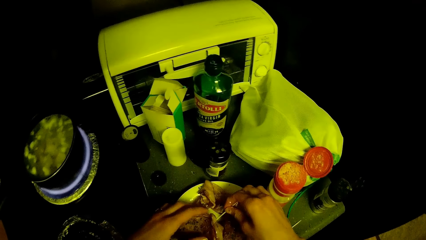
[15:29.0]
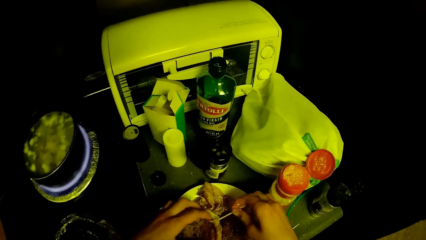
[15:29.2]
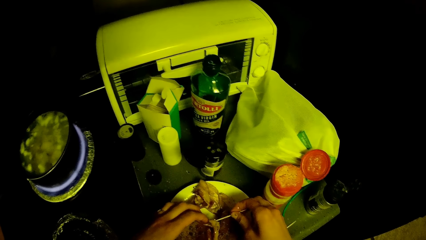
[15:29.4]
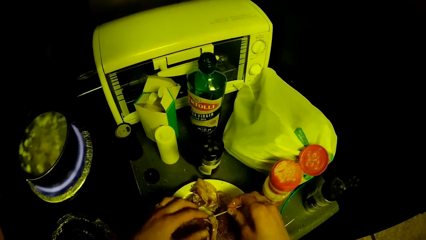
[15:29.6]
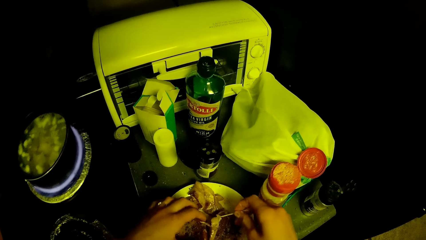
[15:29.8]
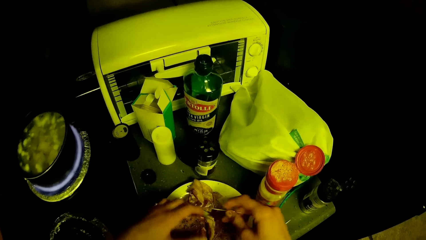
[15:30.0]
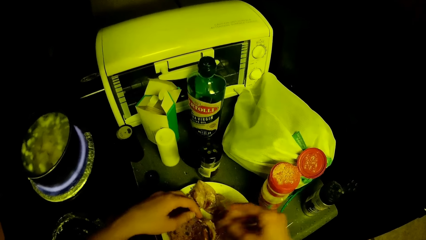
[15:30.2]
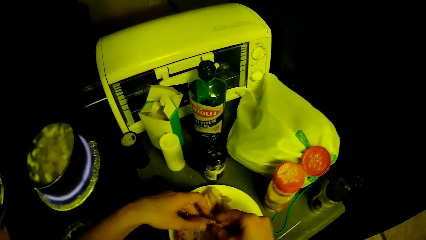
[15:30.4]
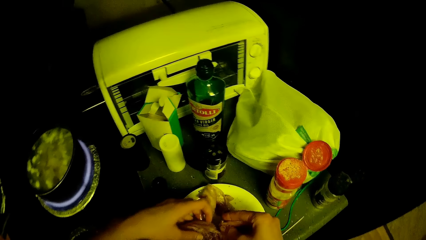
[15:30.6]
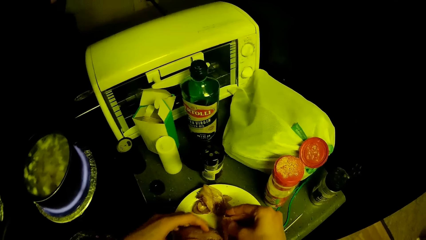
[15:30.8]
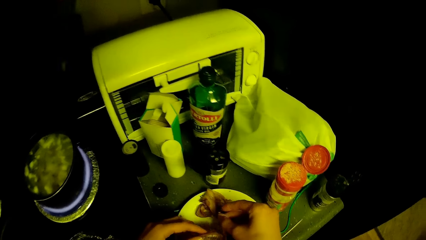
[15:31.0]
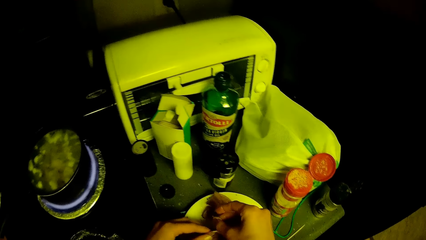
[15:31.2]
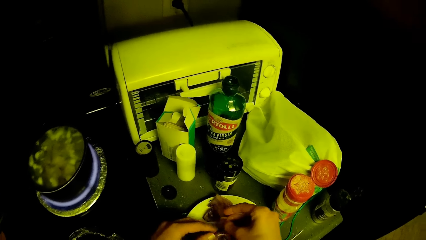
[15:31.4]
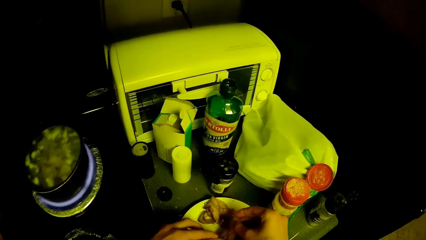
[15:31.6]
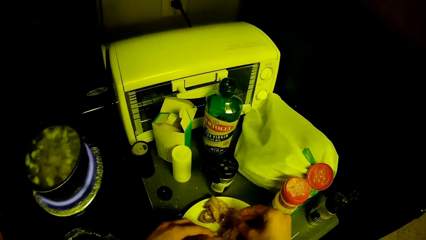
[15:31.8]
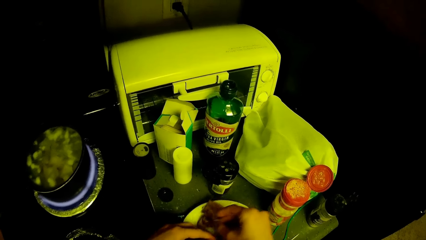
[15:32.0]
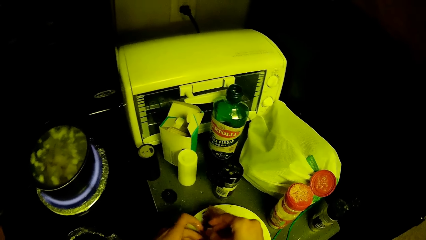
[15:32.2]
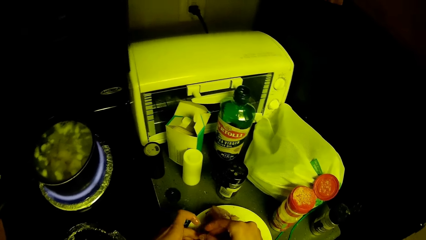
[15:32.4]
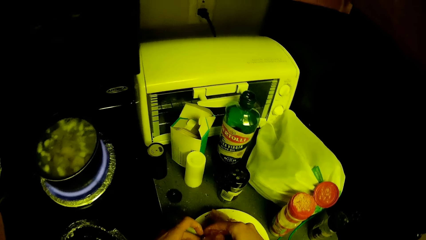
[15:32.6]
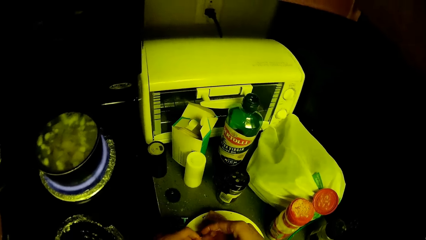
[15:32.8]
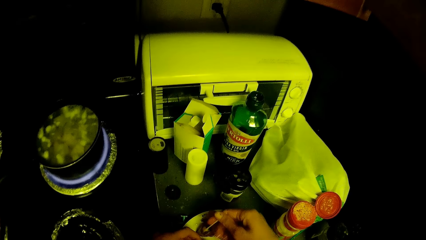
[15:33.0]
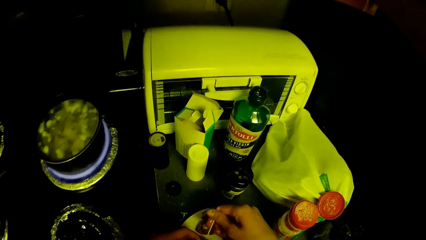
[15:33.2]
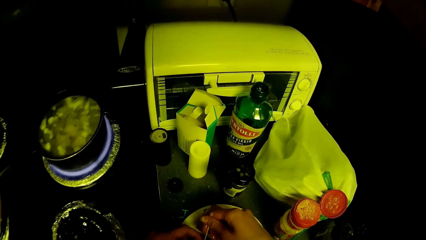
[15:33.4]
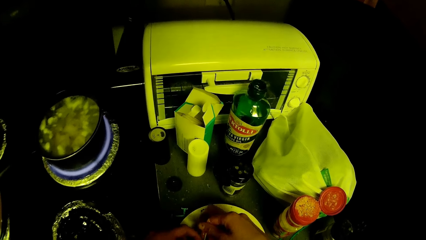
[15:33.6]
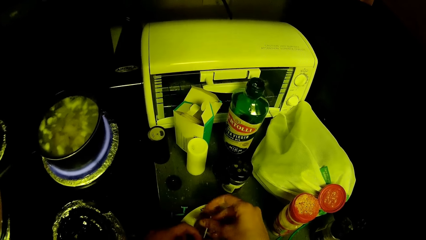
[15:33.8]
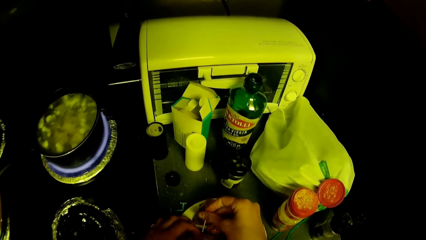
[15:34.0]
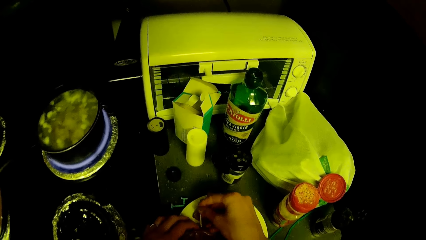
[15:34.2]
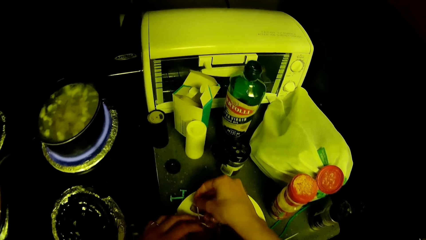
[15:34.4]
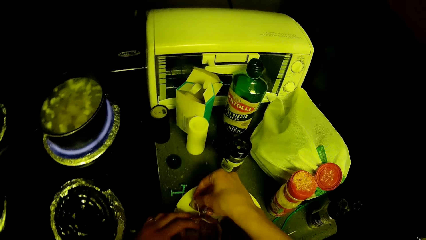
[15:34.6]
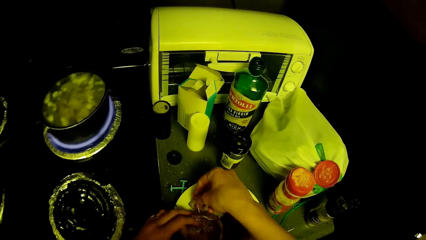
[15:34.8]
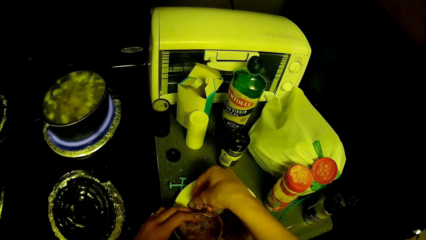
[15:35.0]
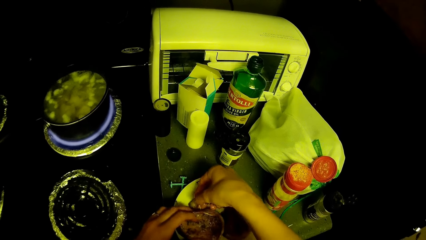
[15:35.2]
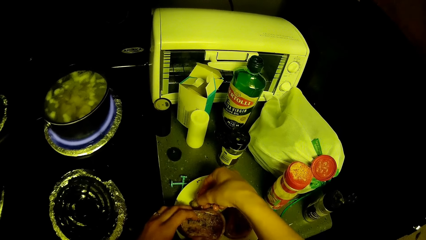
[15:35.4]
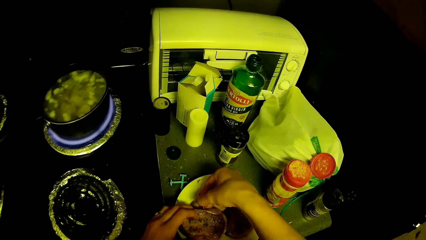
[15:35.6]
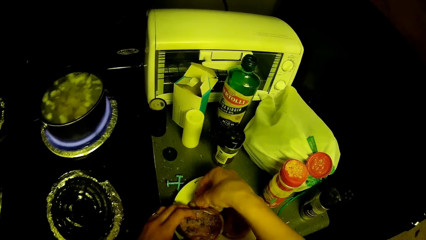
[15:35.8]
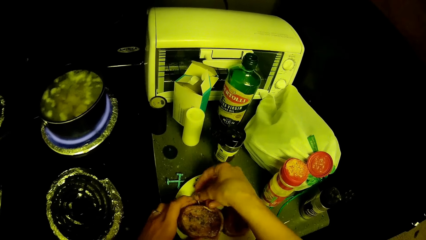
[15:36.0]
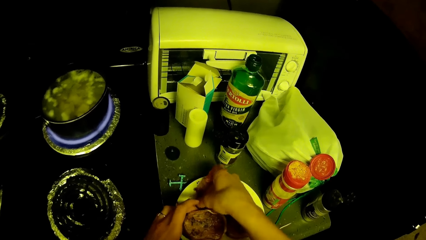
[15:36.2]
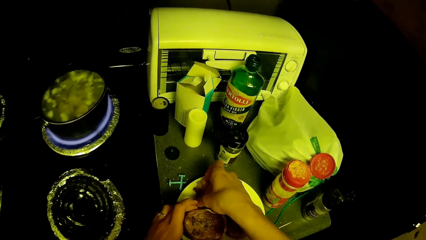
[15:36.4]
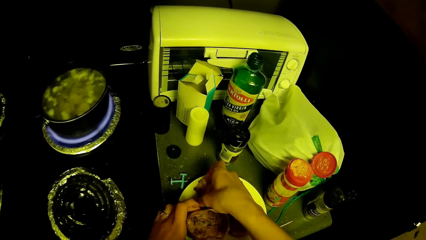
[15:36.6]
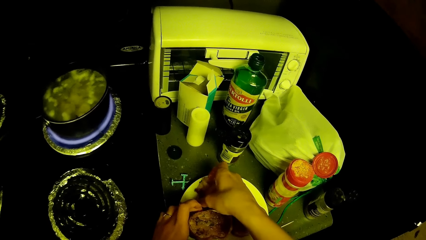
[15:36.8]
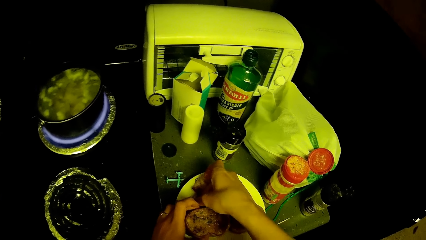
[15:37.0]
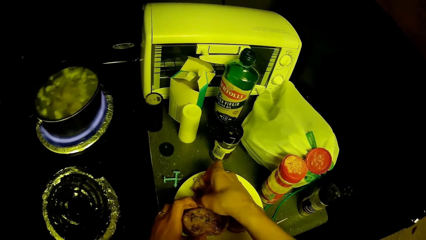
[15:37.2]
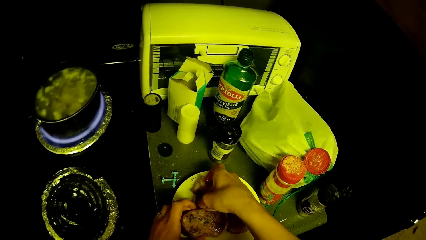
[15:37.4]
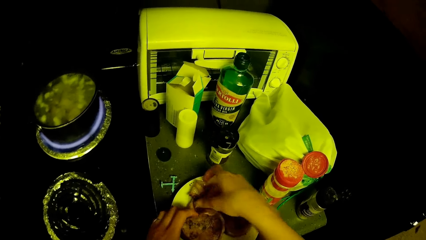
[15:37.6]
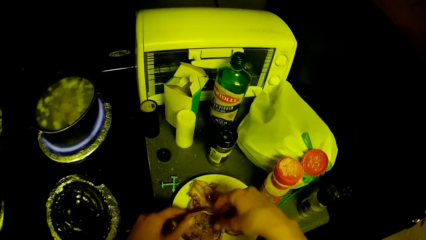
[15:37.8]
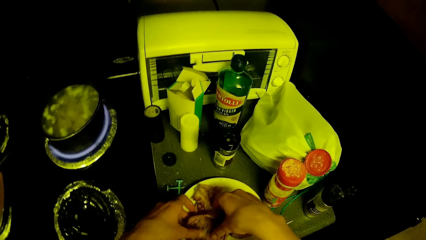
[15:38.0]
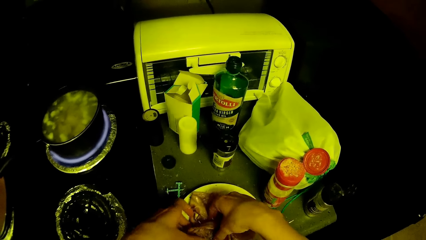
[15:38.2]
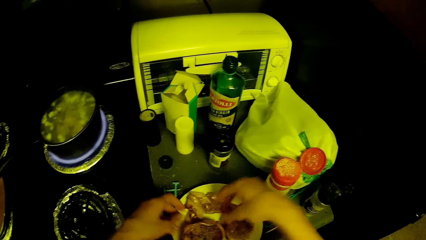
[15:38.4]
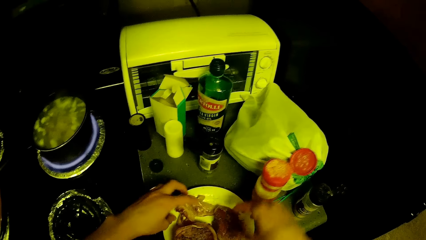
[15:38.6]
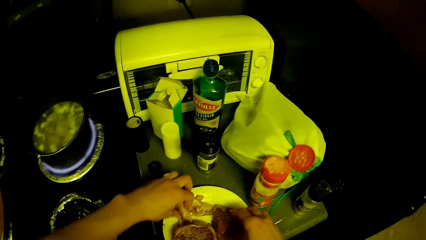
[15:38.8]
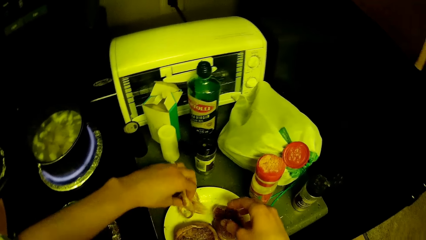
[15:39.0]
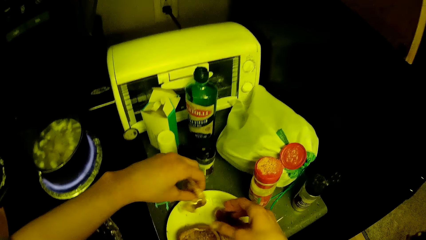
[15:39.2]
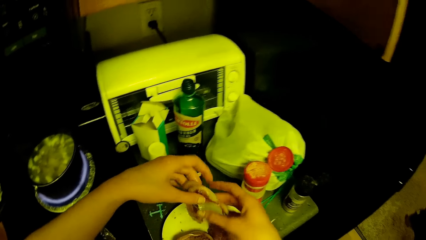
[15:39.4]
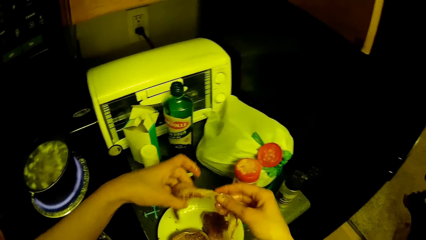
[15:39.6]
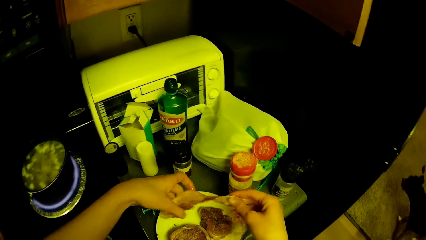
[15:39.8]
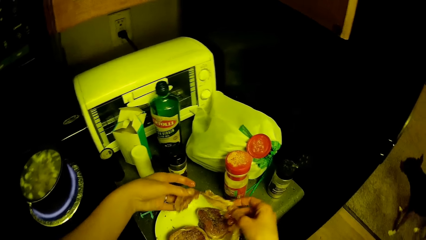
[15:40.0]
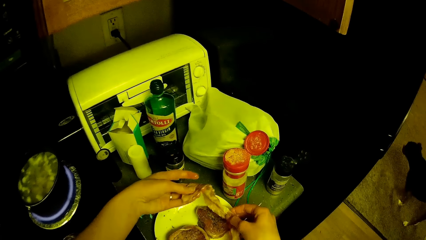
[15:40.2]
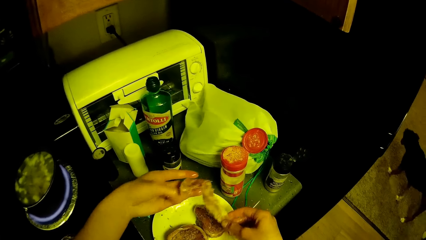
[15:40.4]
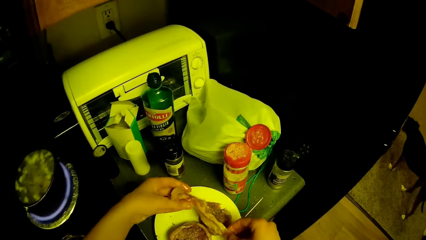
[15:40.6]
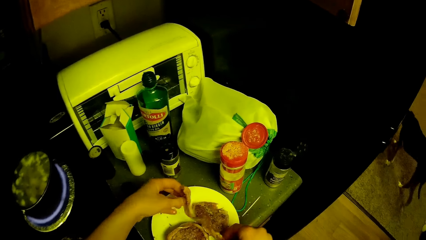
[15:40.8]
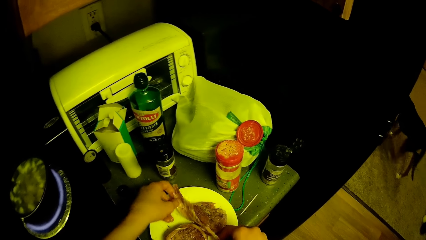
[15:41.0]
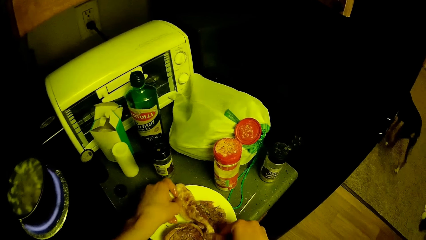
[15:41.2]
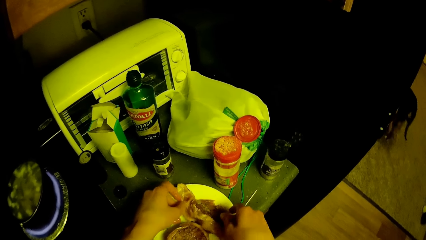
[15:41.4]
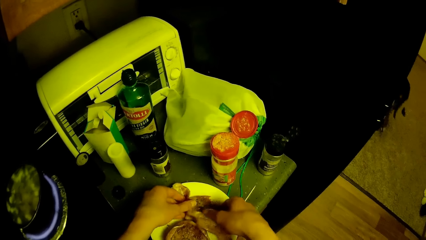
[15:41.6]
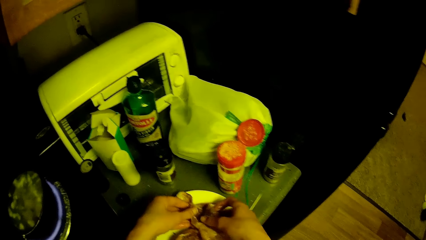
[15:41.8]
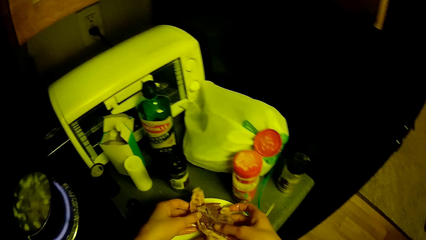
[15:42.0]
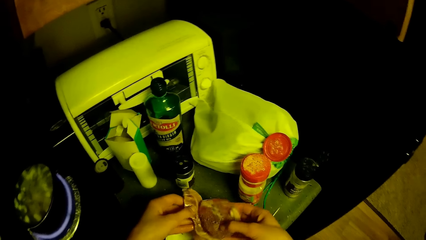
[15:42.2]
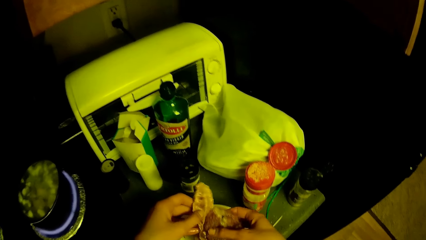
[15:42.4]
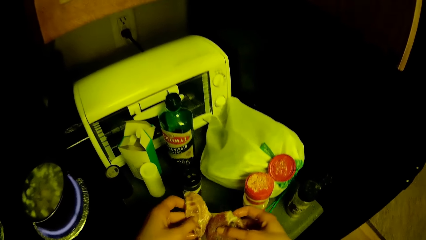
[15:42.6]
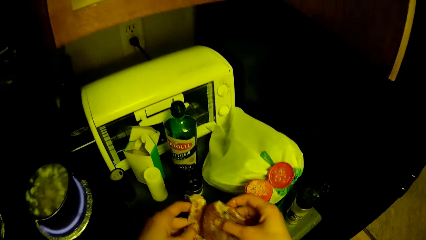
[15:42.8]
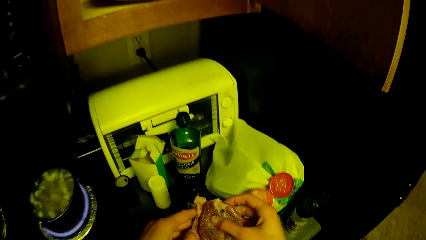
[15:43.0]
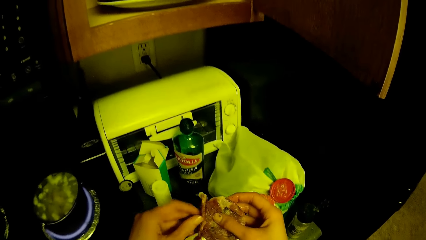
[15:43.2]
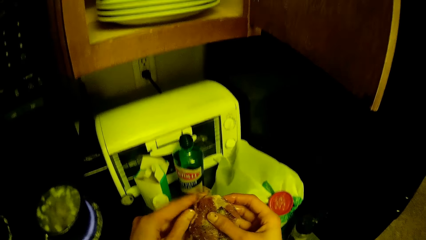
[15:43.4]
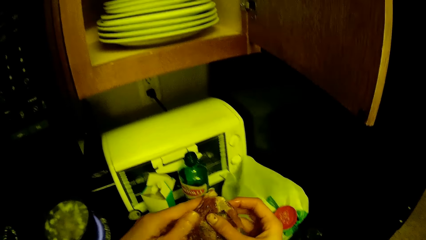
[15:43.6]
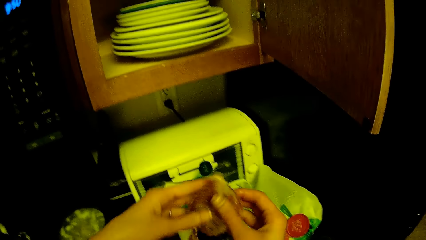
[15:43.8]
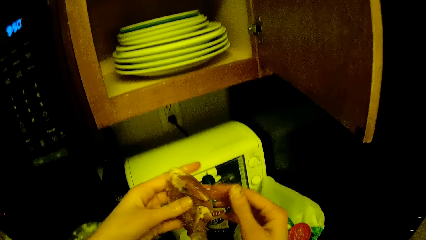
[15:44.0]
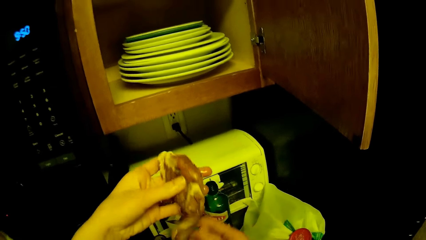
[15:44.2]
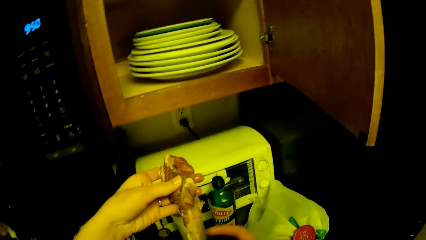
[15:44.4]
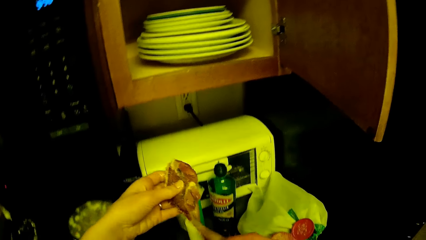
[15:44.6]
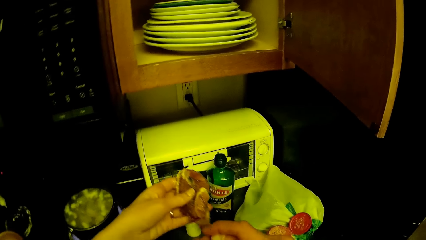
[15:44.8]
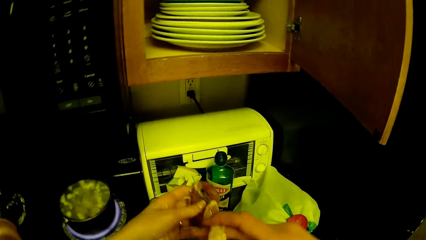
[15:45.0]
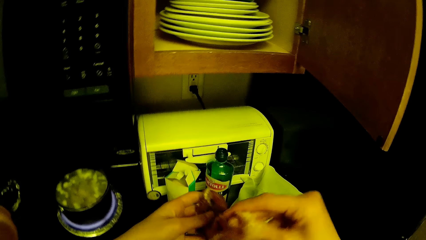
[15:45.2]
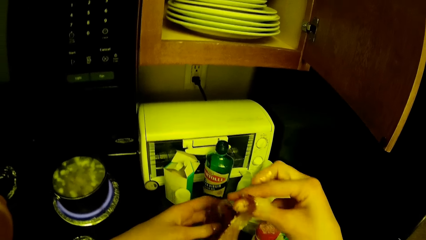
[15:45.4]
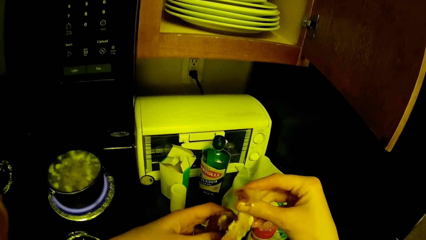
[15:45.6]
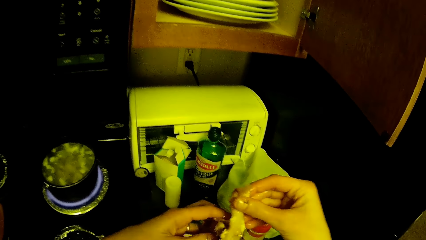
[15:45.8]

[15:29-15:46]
The camera wearer pricks a stick on food. They arrange the food in a plate.
